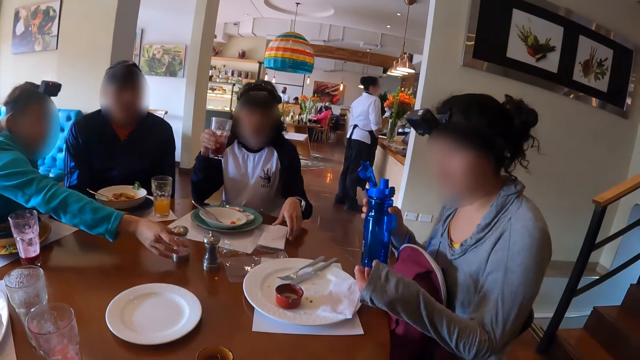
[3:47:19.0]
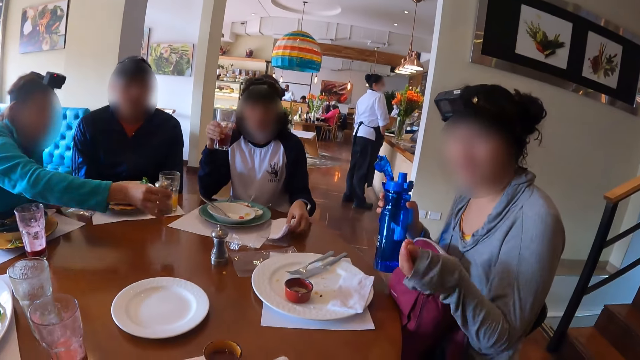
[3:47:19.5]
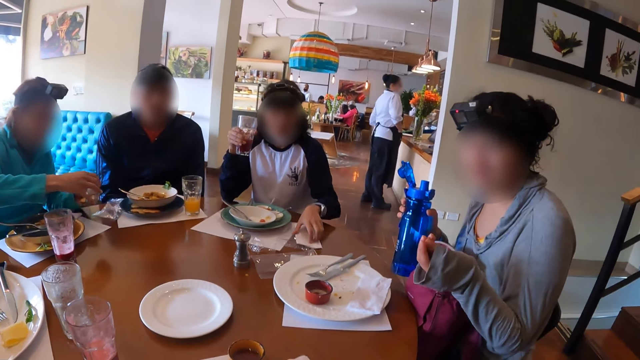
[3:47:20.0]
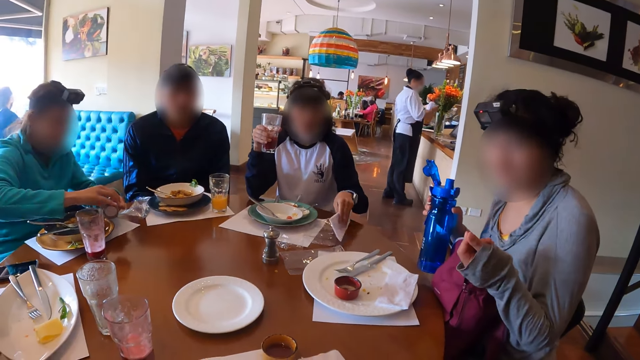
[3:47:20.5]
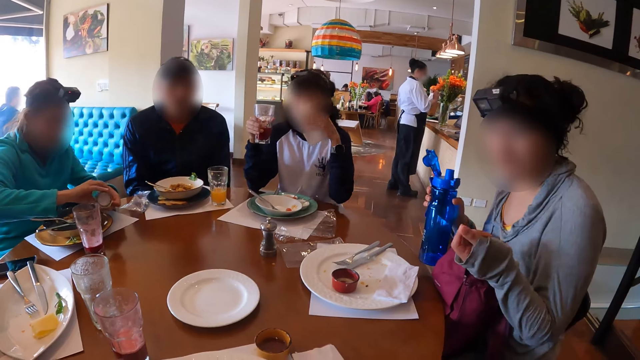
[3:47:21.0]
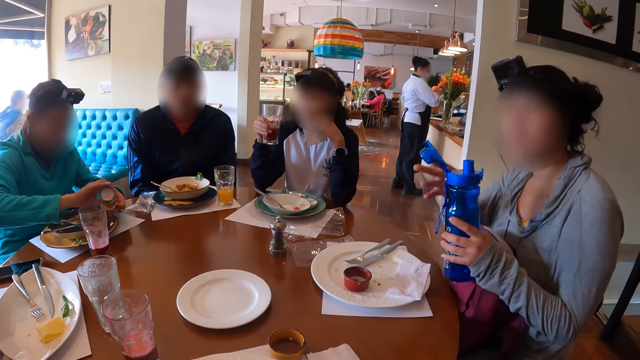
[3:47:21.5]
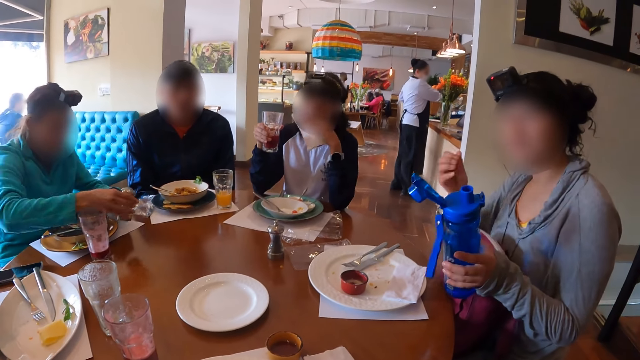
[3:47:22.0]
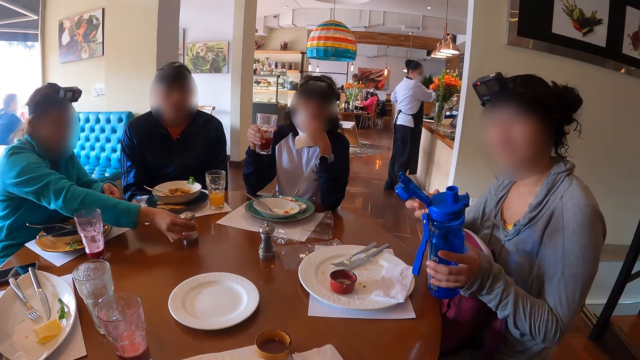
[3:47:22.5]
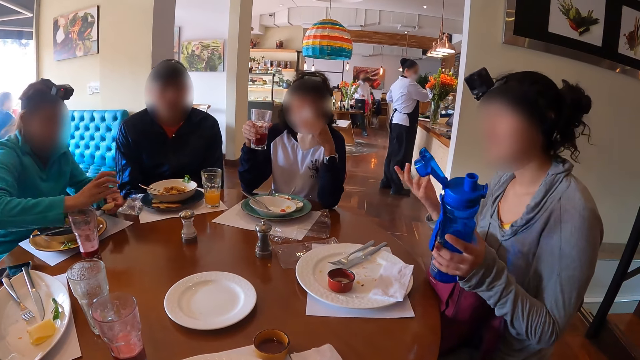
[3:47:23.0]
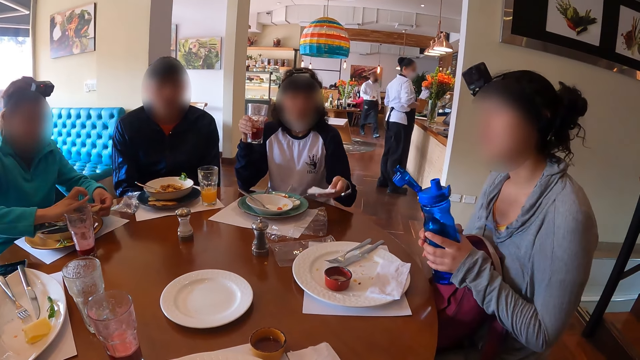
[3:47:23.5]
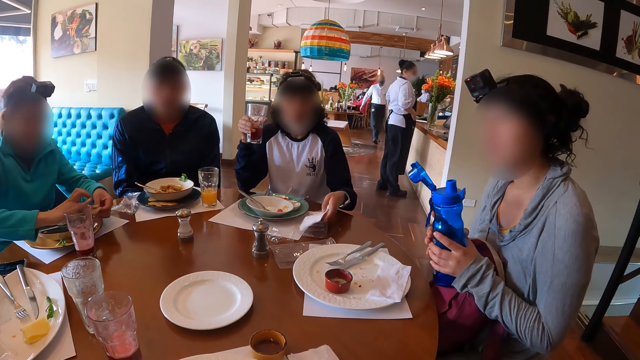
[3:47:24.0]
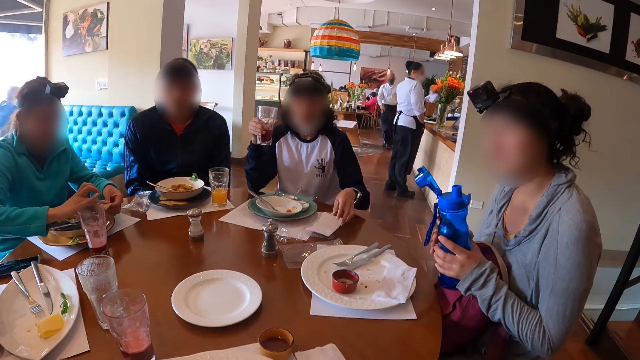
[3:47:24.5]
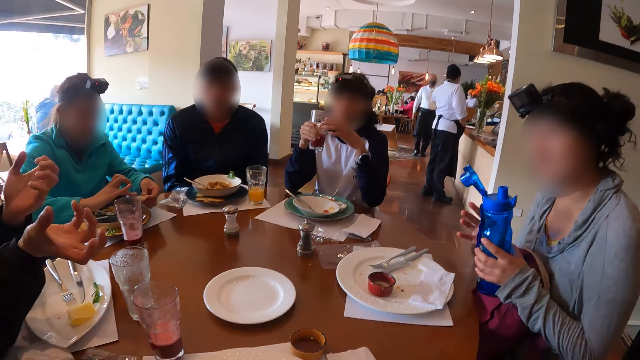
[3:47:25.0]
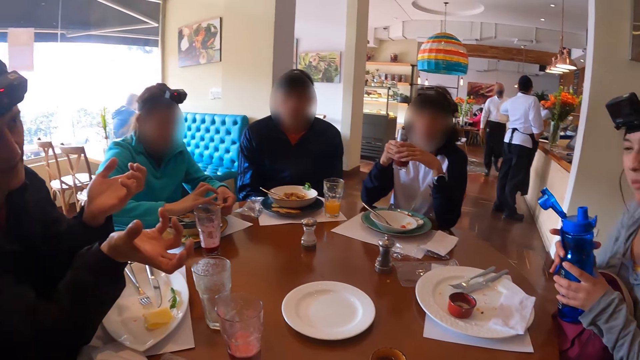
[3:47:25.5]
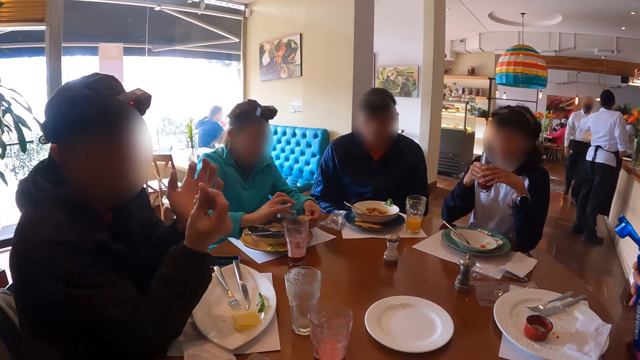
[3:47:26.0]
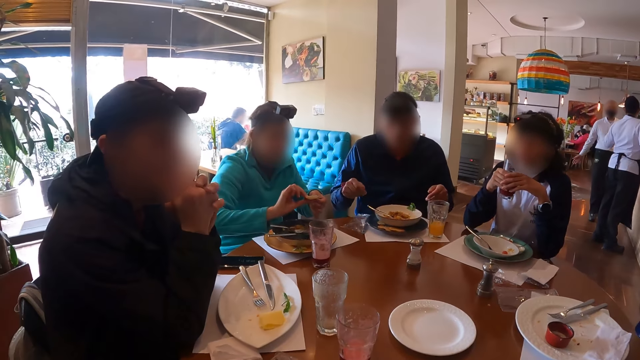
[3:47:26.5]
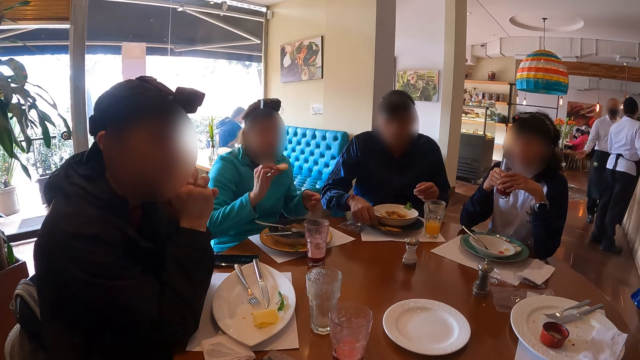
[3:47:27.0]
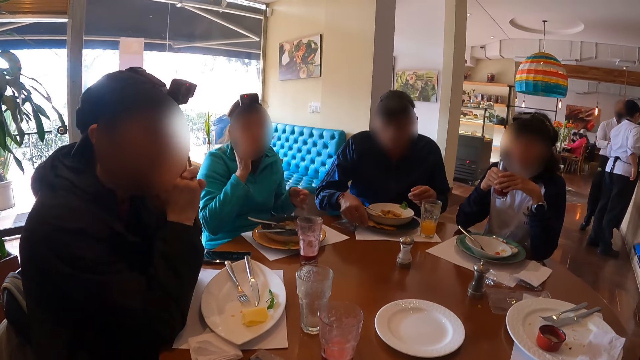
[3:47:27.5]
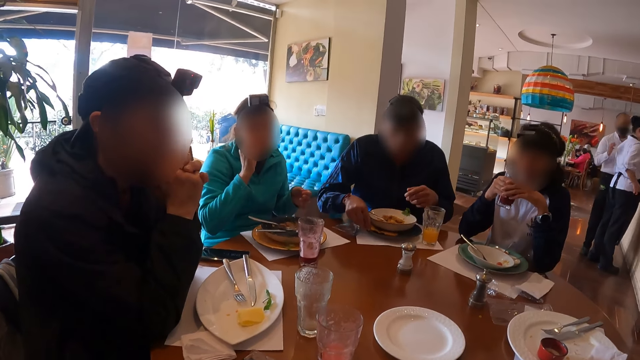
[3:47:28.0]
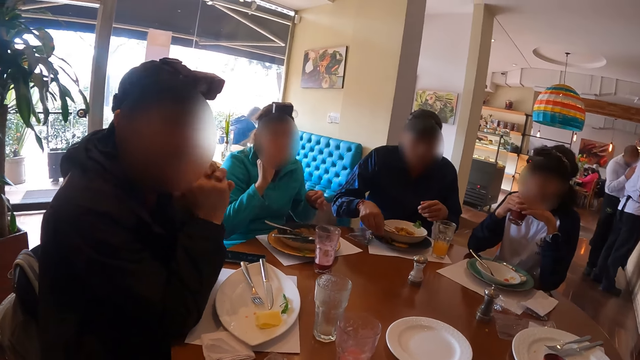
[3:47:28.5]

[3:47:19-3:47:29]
A woman picks up a salt shaker from the table with her right hand. Another woman picks up a serviette from the table with her left hand. The second woman places the serviette on the table with her left hand and picks up the serviette from the table with her left hand. The first woman pours salt on a cookie in her left hand from the salt shaker in her right hand. The second woman wipes her mouth with the serviette in her left hand. A third woman passes a water bottle in her right hand to her left hand and gesticulates with her right hand. The first woman places the salt shaker on the table with her right hand and rubs the salt on the cookie in her left hand with her right hand. The third woman places her right hand on the water bottle in her left hand. The second woman places the serviette on the table with her left hand. A man gesticulates with both hands. The second woman places her left hand on a cup of juice in her right hand. The man places both hands under his chin. The first woman passes the cookie in her left hand to her right hand. Another man picks up a cookie from a plate with his right hand. The first woman eats the cookie in her right hand.

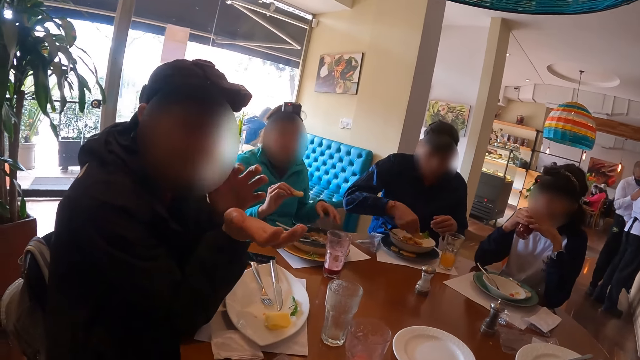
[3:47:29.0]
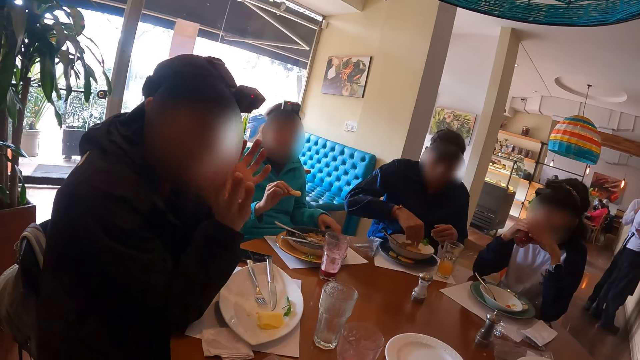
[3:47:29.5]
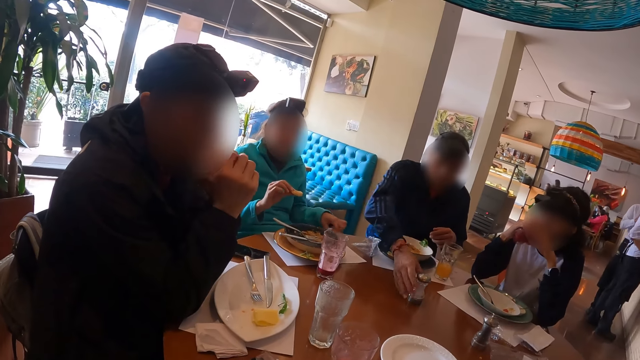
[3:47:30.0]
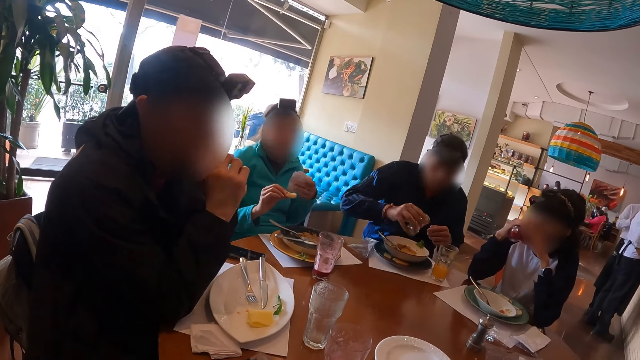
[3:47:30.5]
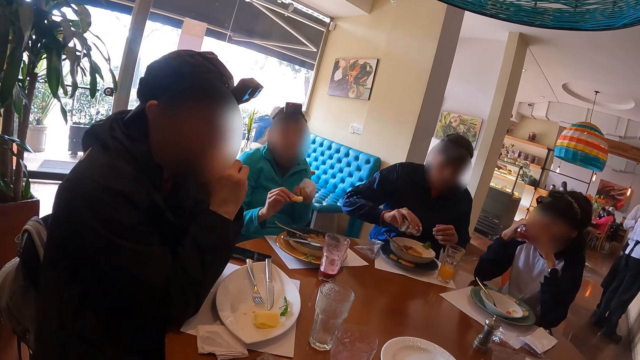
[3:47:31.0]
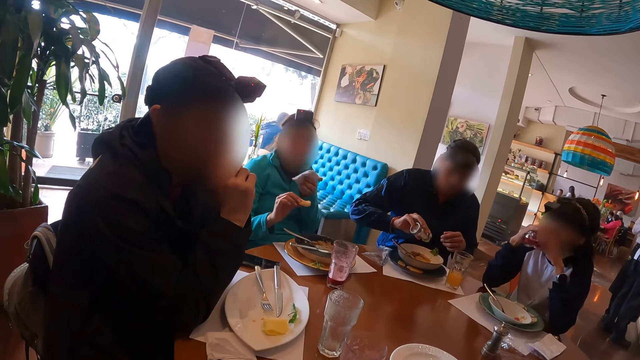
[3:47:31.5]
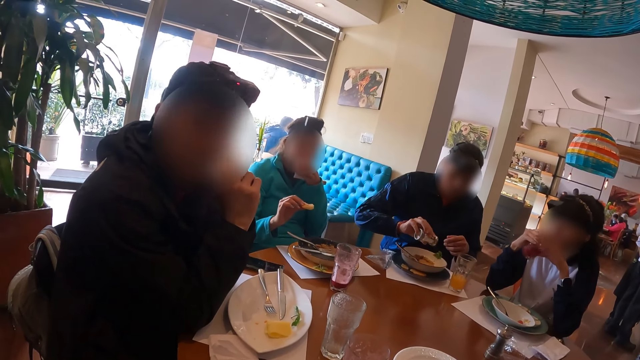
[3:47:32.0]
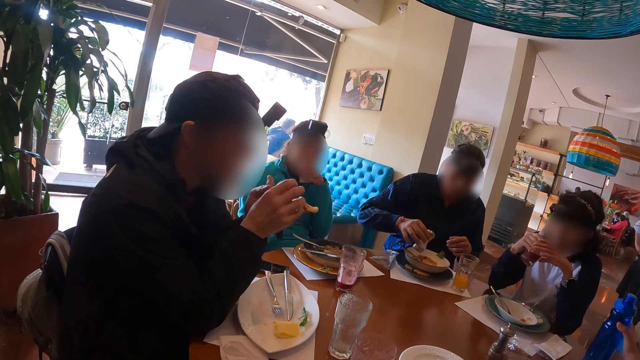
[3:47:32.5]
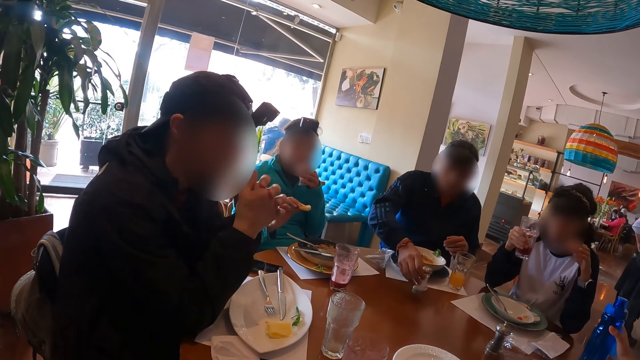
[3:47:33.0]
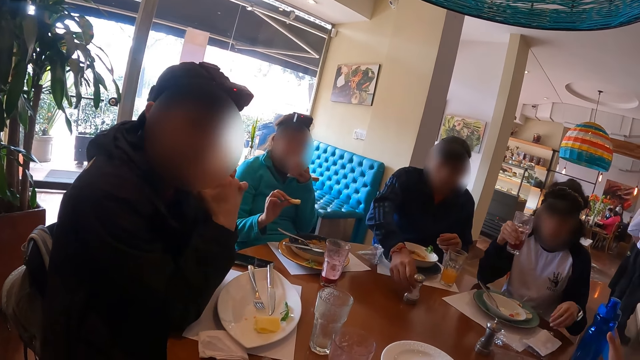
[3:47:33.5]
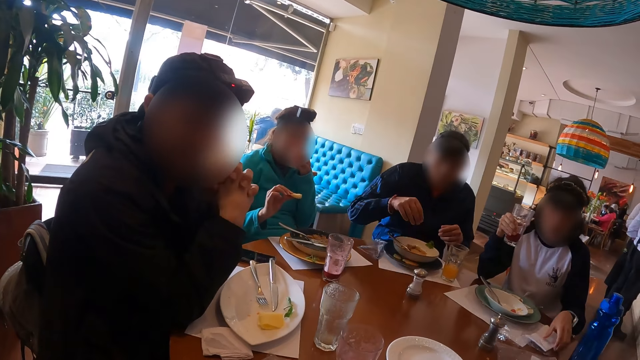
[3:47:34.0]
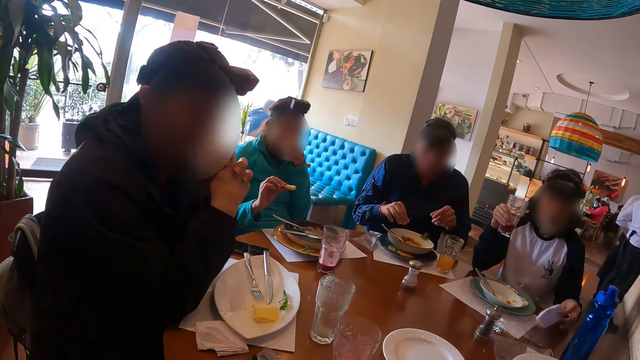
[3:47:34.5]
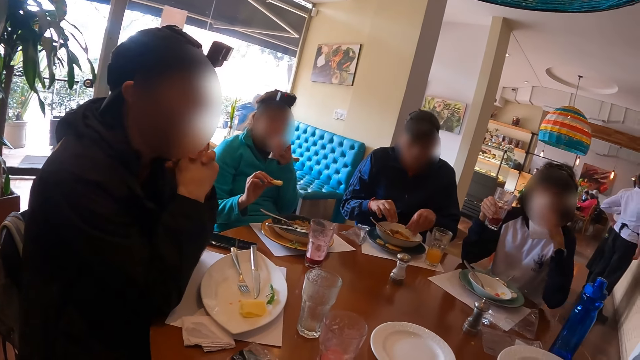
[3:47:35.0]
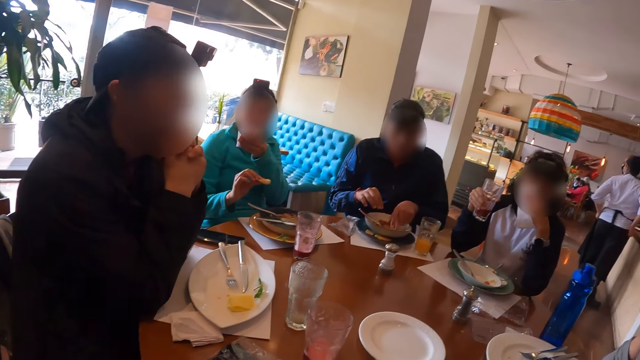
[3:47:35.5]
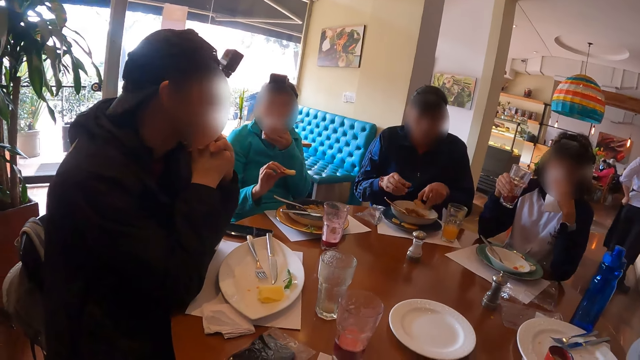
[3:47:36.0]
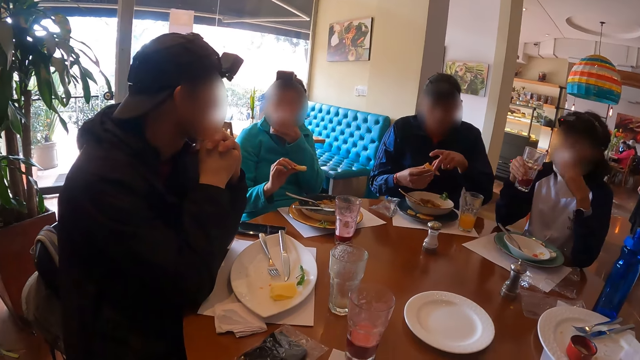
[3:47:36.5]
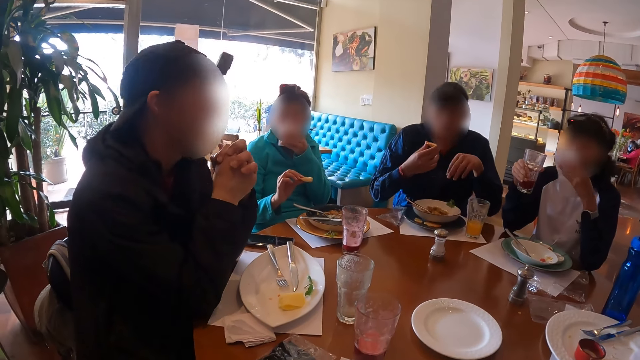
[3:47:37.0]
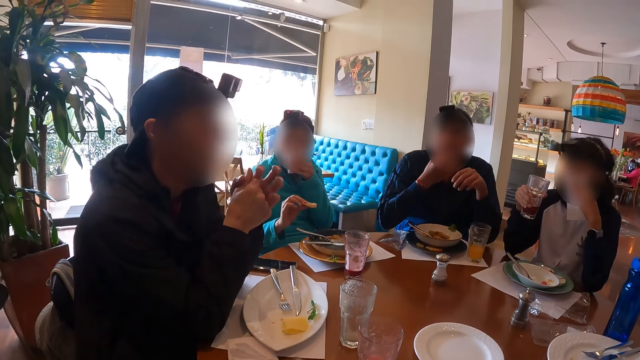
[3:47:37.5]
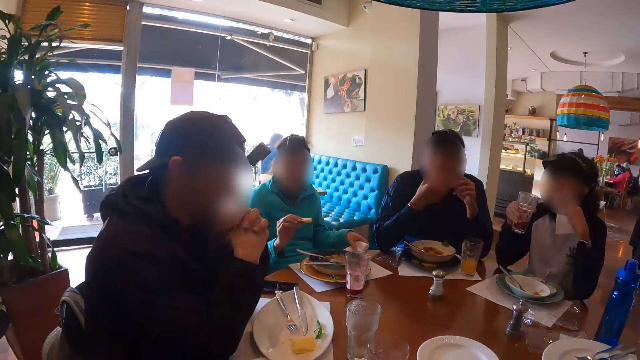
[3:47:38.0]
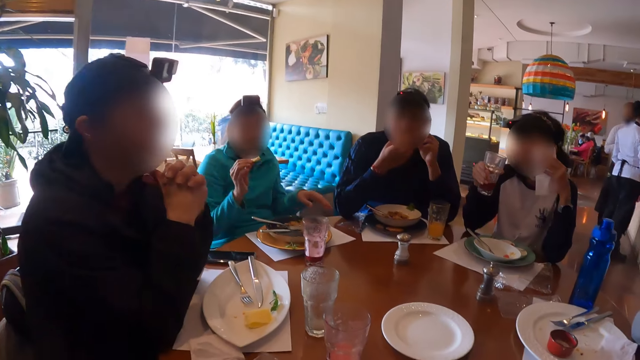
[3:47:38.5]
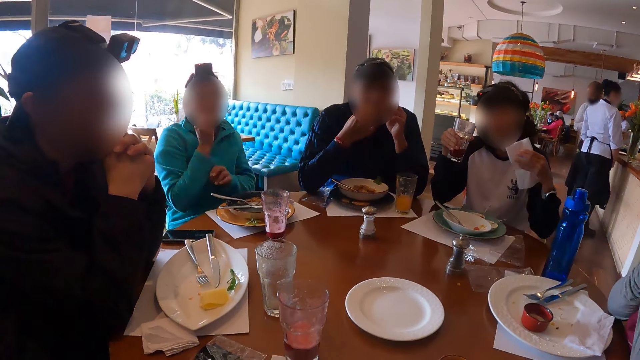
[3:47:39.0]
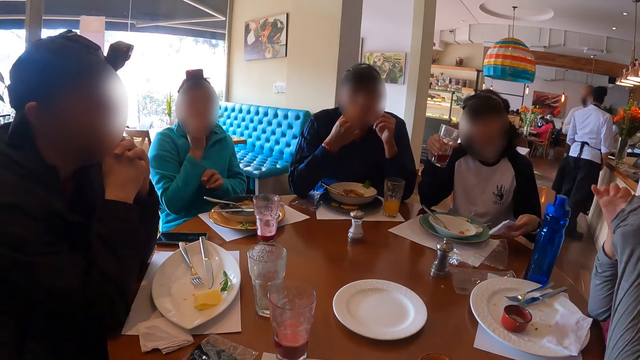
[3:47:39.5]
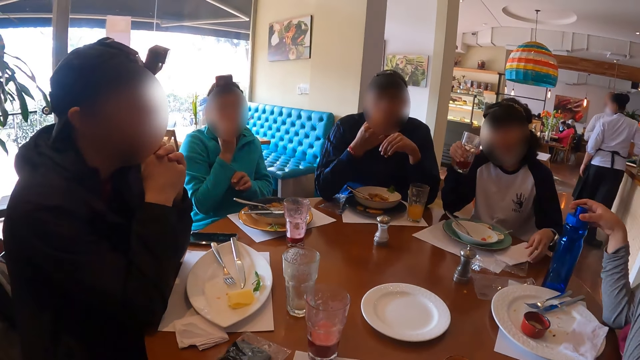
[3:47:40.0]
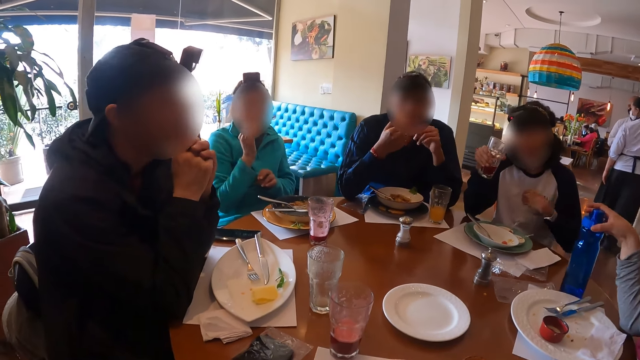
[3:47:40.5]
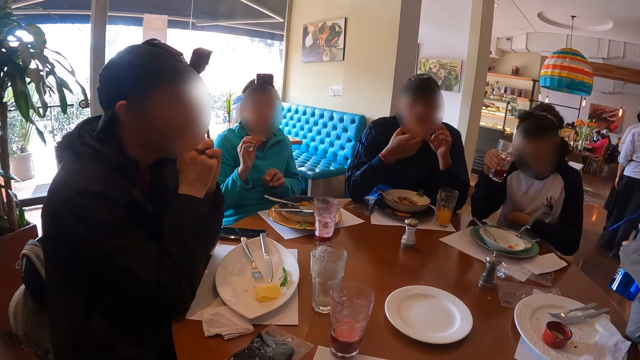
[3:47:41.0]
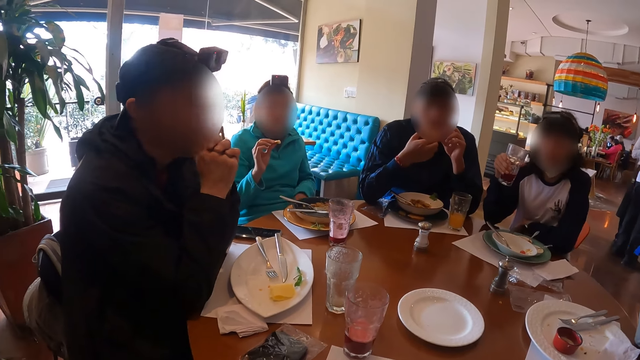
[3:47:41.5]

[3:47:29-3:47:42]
A man gesticulates with both hands. Another man places a cookie in the porridge with his right hand. A woman drinks from a cup of juice in her hands. Another woman picks up a serviette from the table with her left hand. The second man picks up a salt shaker from the table with his right hand. The first man places both hands under his chin. The second woman wipes her mouth with the serviette in her left hand. The second man pours the salt from the salt shaker in his right hand into the porridge. A third woman places a water bottle on the table with her right hand. The first man gesticulates with both hands. The second man places the salt shaker on the table with his right hand. The first man touches his face with his hands. The first woman picks up a serviette from the table with her left hand. The camera wearer talks with someone. The first woman wipes her mouth with the serviette in her left hand. The second man picks up the cookie from the porridge with his left hand, passes the cookie in his left hand to his right hand, eats the cookie in his right hand and touches his face with his left hand. The second woman places the serviette in her left hand on the table and eats a cookie in her right hand. The first man places both hands under his chin. The first woman places the serviette on the table with her left hand. The third woman picks up the water bottle from the table with her right hand. The second man touches the cookie in his right hand with his left hand.
